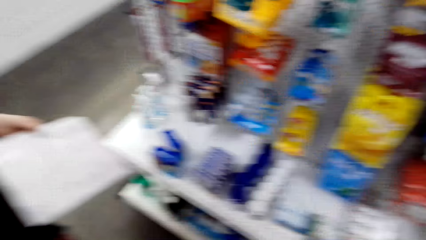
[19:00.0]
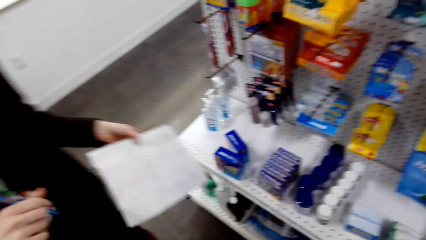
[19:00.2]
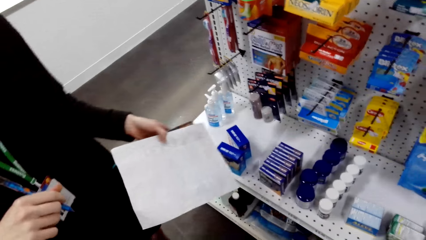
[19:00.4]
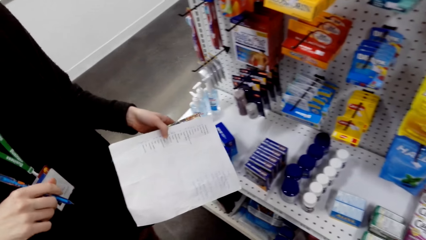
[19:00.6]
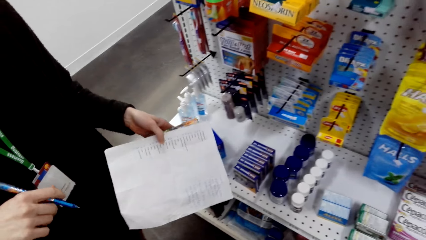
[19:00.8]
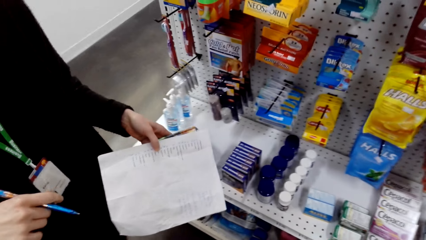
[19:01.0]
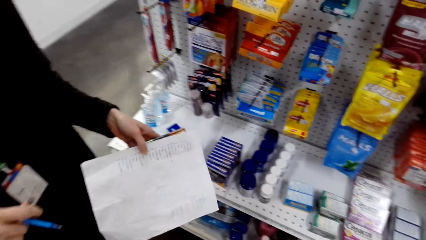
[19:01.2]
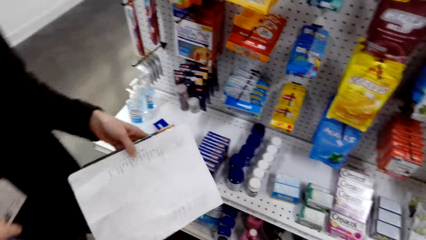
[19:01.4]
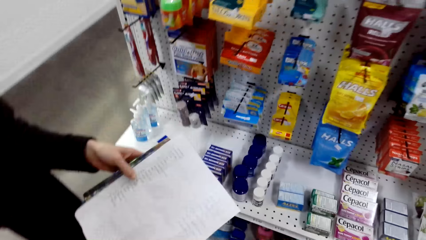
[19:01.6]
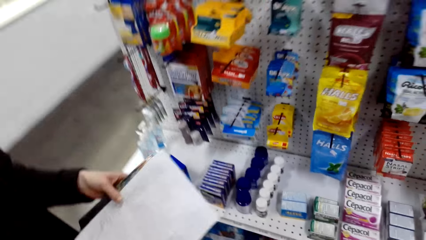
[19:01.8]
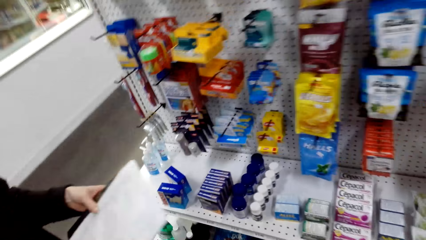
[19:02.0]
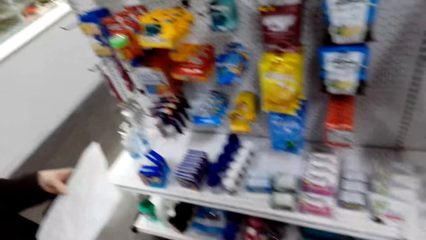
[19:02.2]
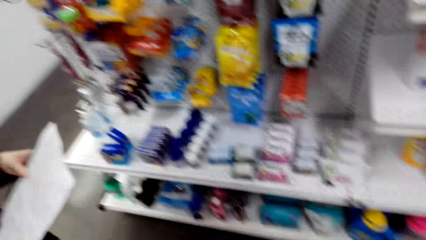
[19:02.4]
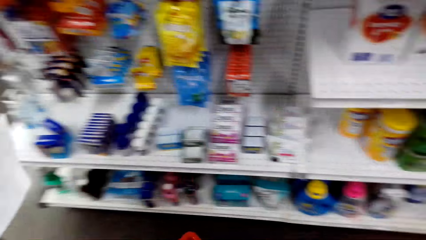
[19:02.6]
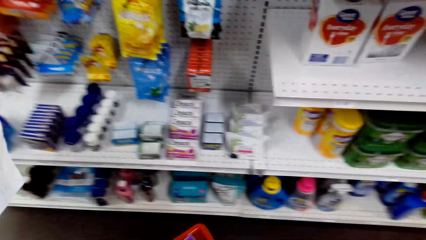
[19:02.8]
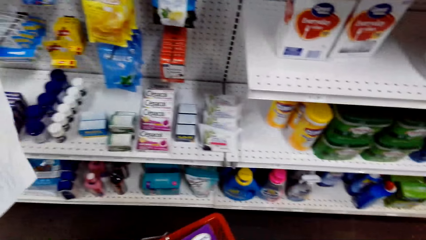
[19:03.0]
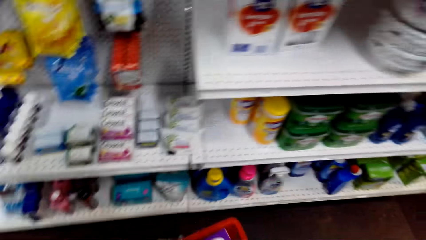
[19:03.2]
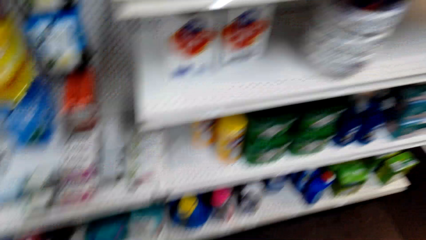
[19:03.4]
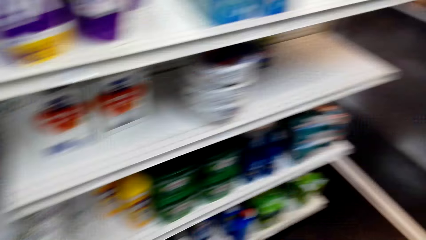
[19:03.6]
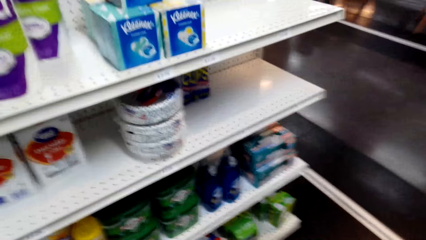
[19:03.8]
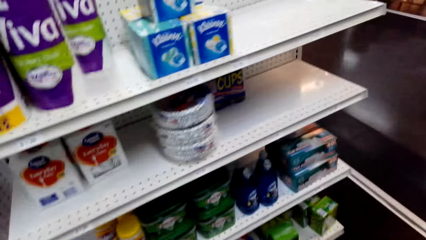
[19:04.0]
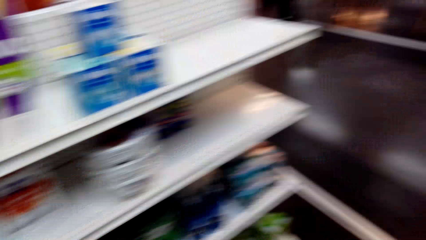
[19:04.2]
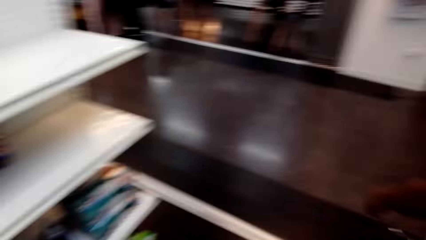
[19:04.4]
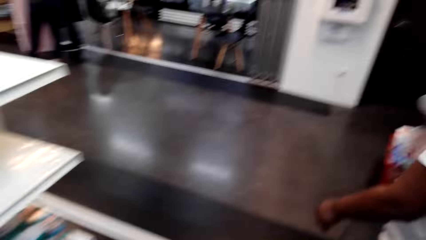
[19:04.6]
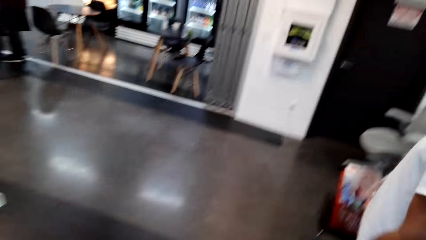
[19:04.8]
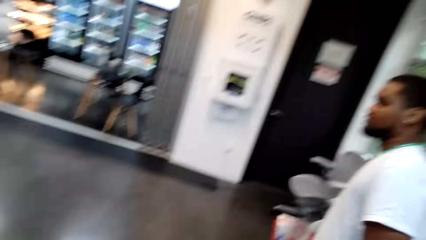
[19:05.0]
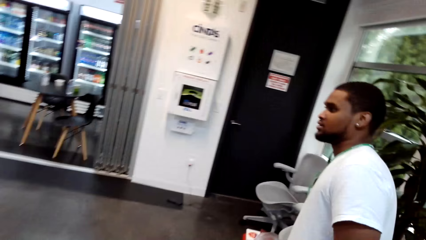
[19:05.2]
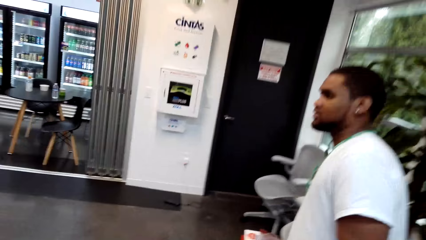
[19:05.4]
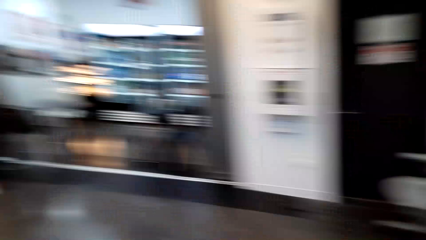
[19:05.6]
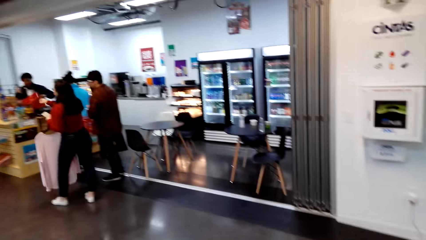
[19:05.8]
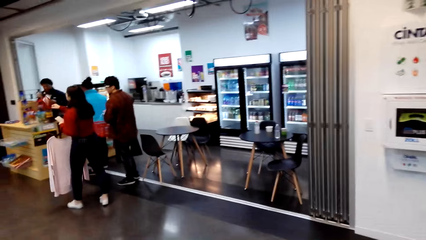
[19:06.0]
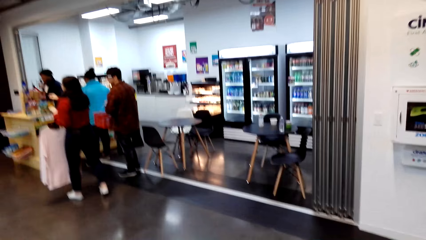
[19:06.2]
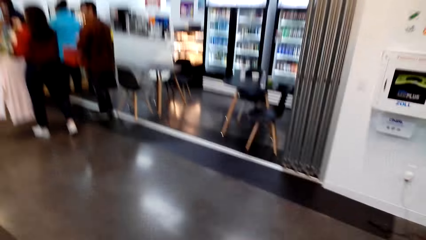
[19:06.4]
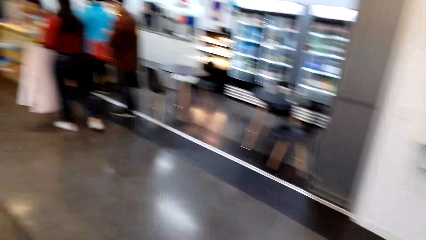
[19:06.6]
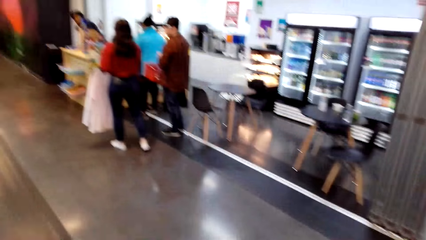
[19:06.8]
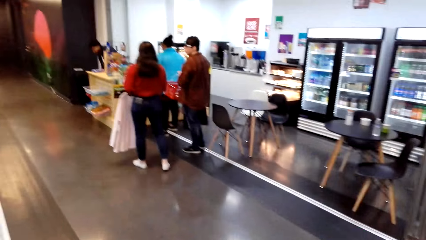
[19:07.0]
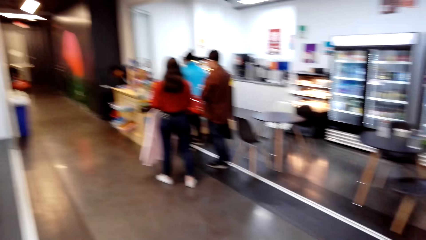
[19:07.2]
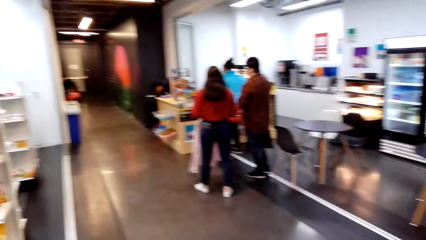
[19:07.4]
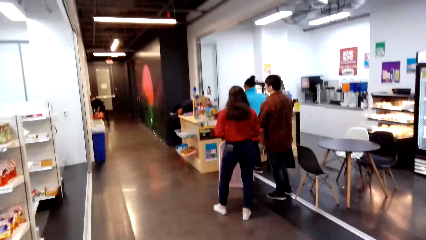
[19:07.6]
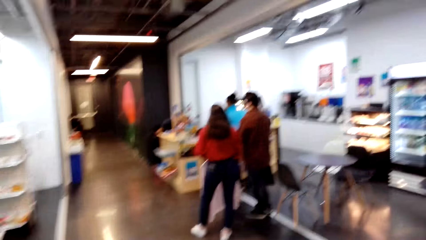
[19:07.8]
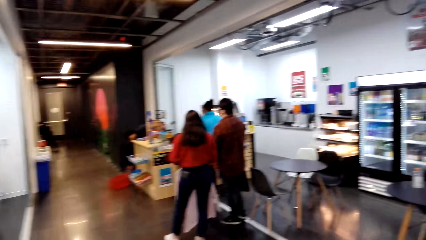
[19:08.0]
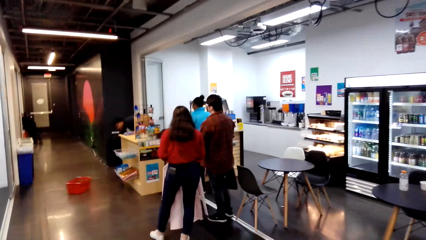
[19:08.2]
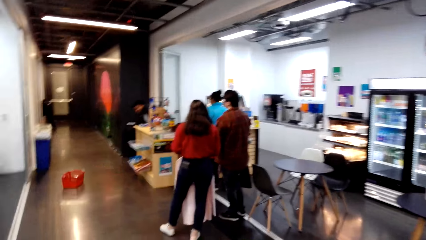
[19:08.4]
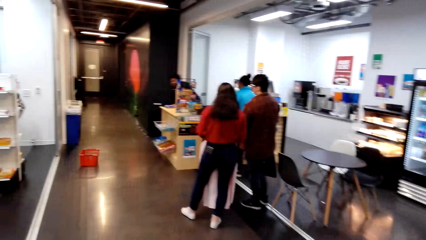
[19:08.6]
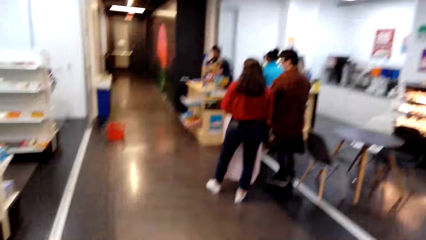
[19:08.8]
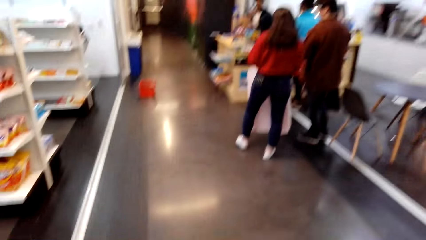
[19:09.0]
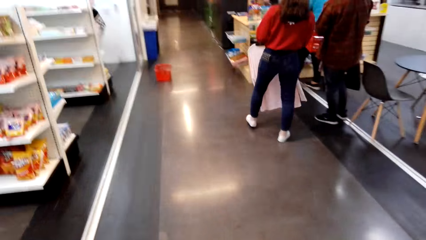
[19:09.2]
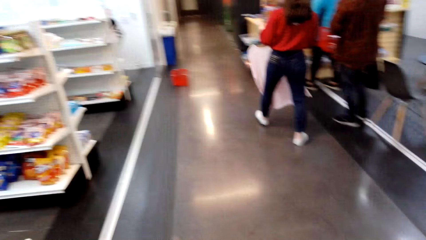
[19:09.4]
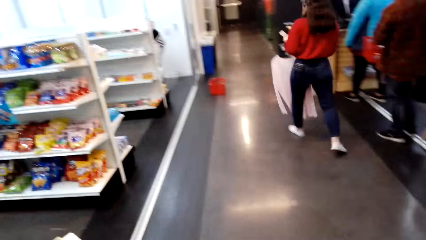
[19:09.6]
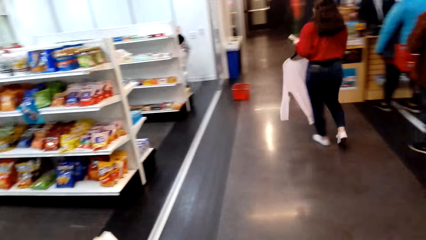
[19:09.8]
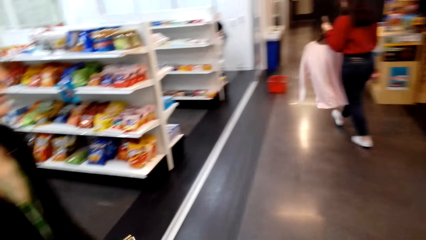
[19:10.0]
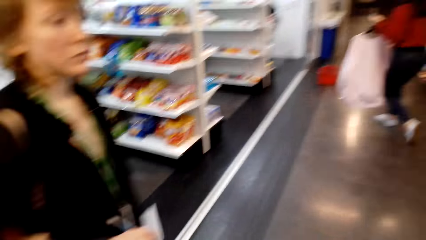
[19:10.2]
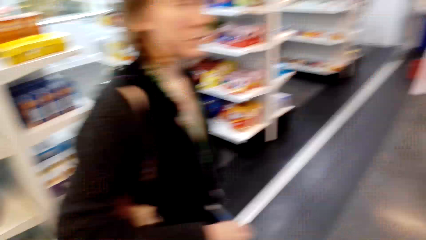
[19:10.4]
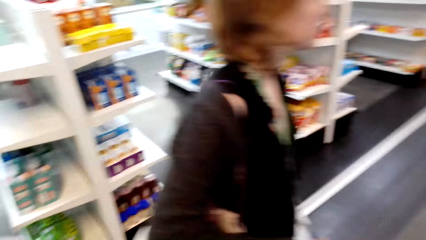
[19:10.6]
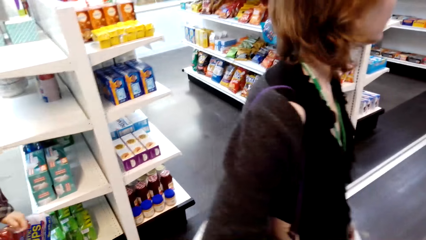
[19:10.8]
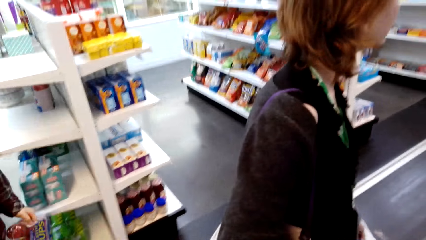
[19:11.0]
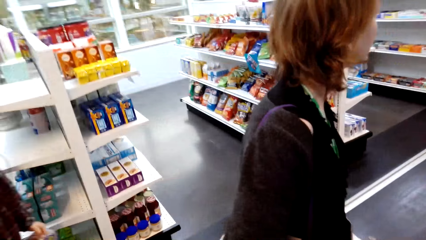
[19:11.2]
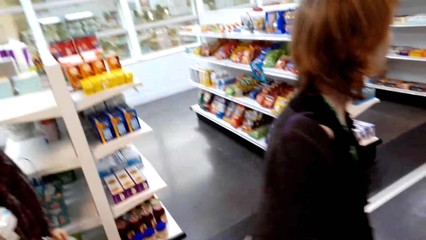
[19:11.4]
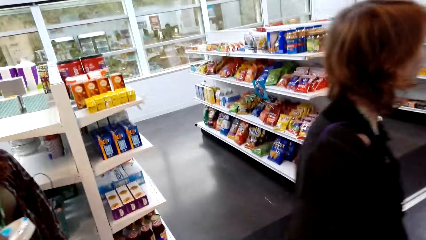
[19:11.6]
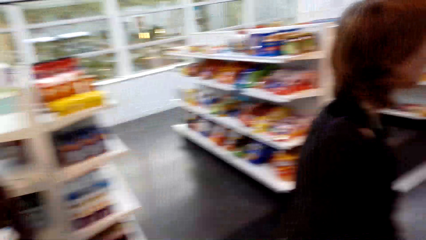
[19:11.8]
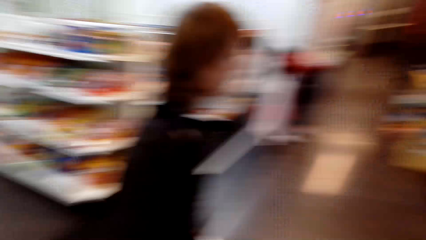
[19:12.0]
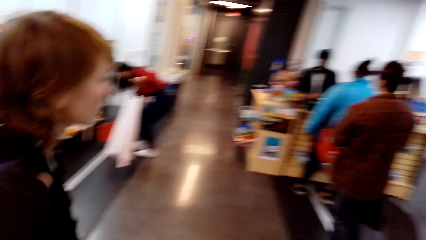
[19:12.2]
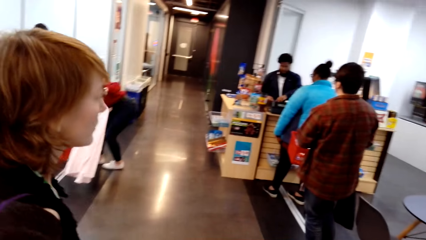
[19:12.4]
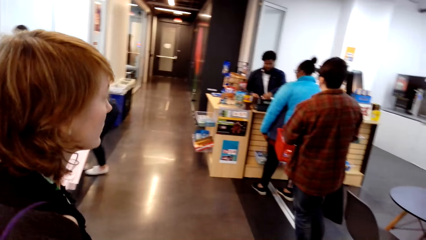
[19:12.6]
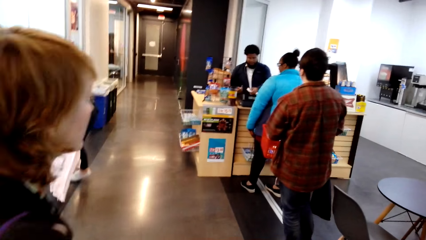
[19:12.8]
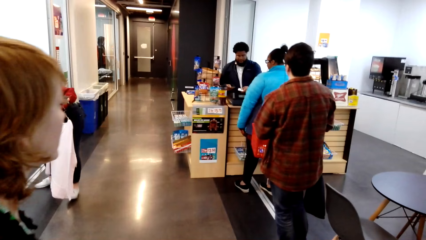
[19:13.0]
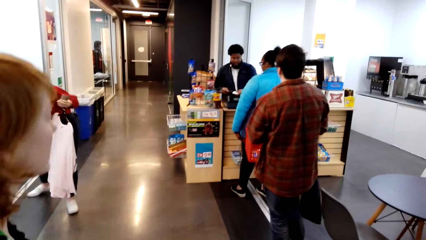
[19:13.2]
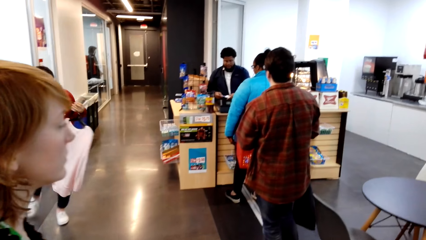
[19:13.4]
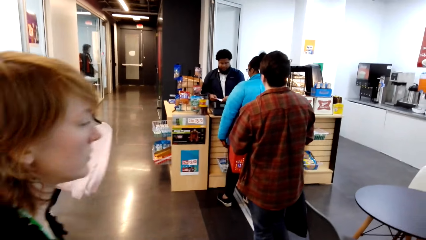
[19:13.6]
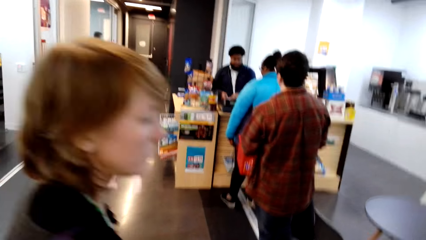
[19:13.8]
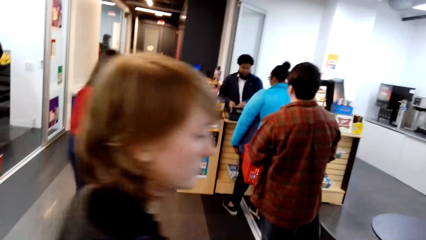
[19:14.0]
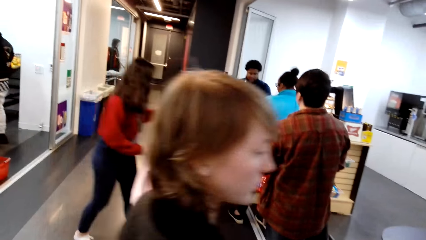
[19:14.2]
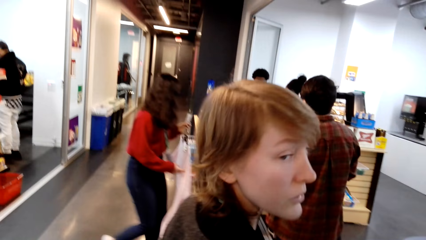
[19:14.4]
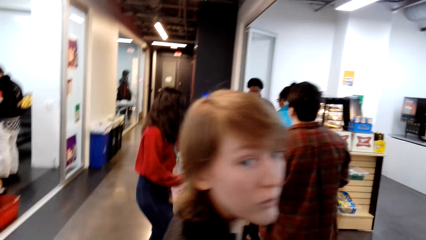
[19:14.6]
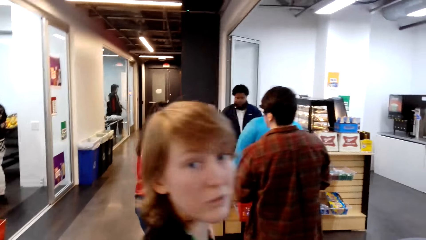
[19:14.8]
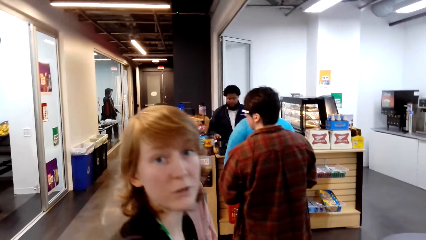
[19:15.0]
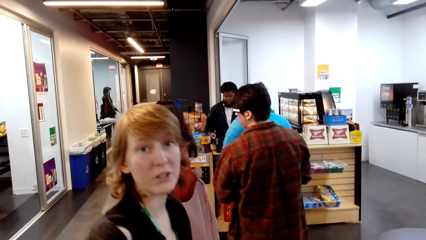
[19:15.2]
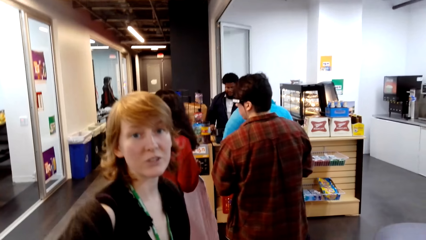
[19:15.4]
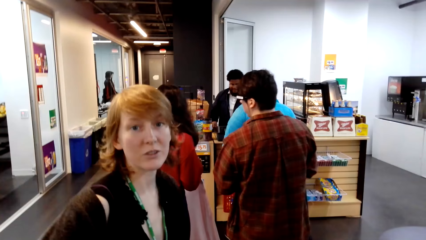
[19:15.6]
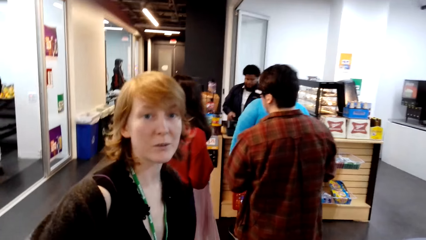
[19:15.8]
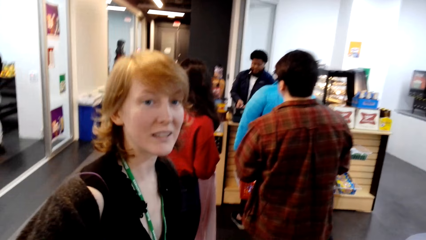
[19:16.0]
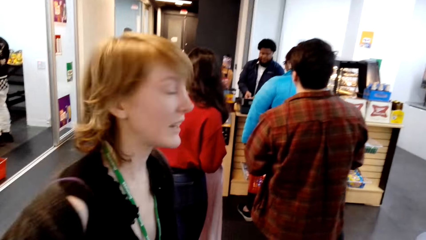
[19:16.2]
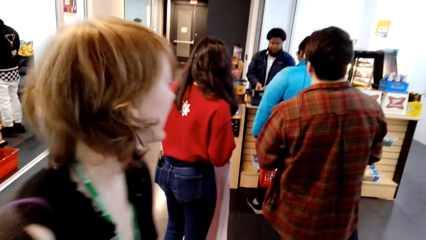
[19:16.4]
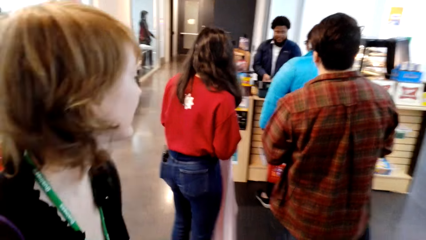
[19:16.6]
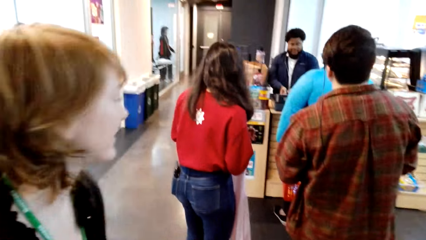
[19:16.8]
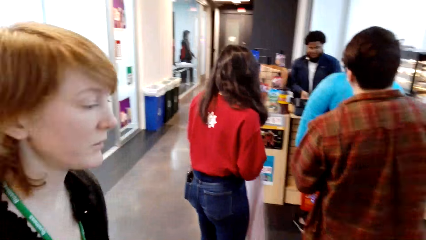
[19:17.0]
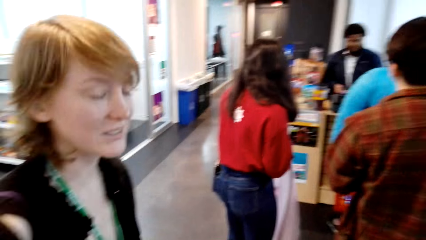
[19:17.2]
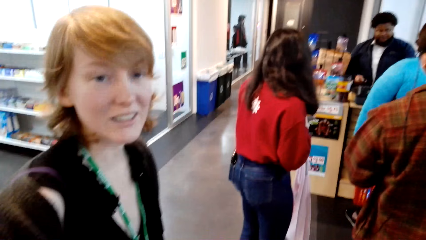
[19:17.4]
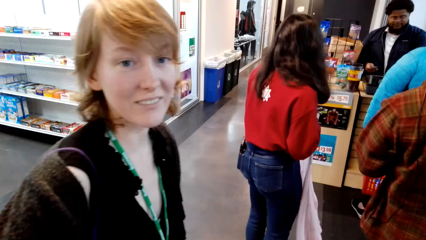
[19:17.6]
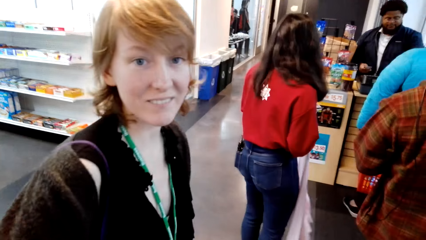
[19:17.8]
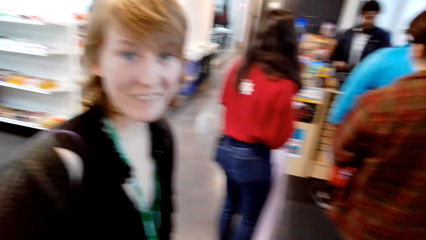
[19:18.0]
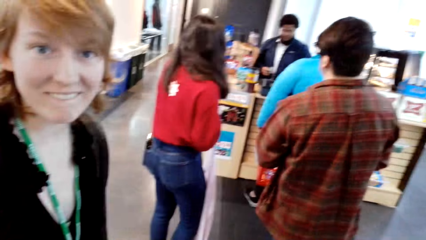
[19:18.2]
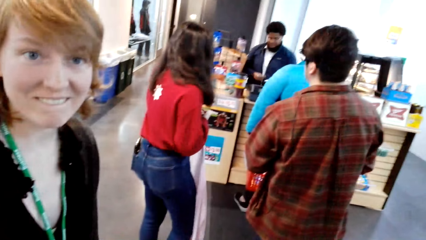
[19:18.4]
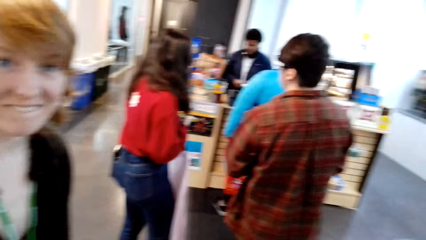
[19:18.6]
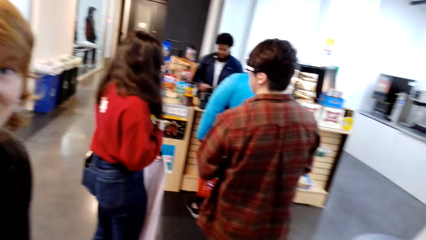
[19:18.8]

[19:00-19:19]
The camera wearer looks around. They walk around while talking to a lady. The lady walks around. The camera wearer walks around and looks around. The lady talks with the camera wearer.
